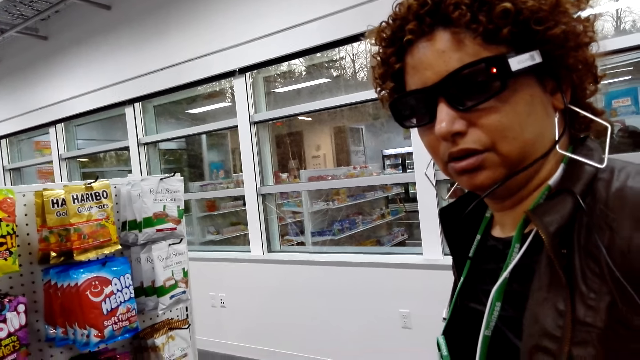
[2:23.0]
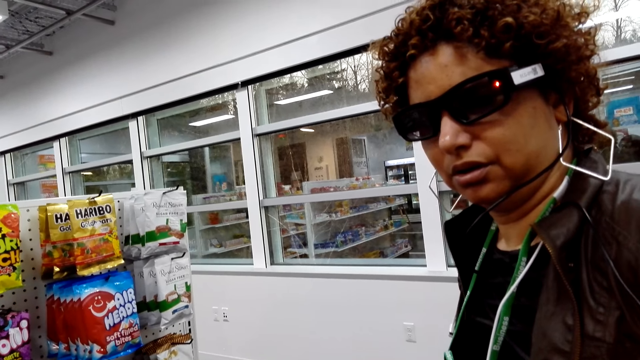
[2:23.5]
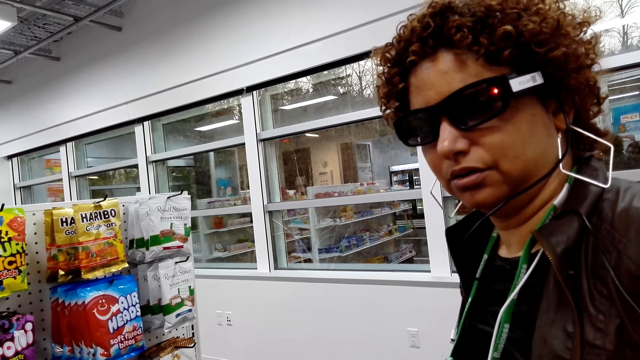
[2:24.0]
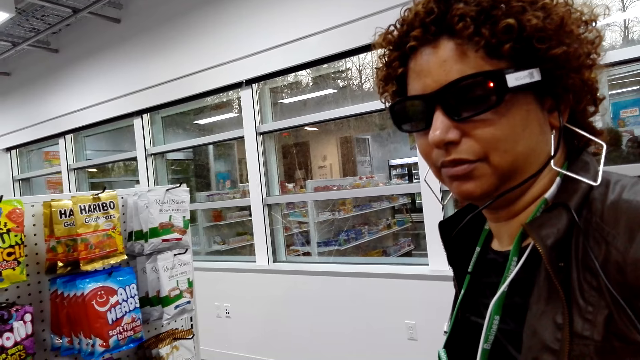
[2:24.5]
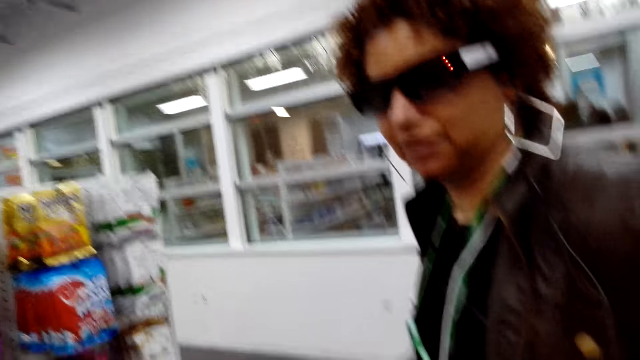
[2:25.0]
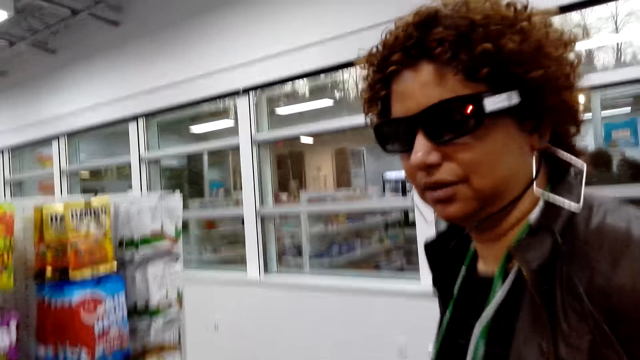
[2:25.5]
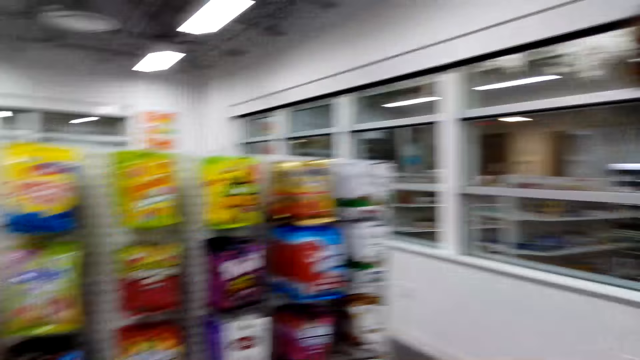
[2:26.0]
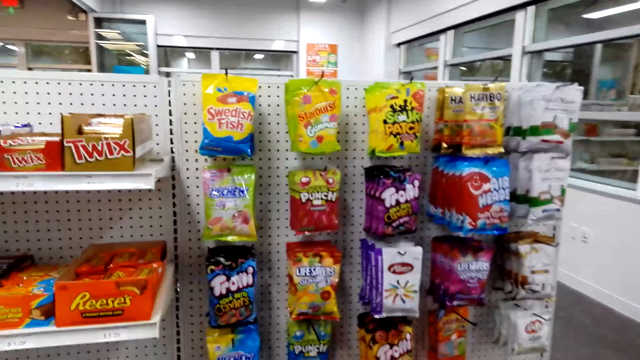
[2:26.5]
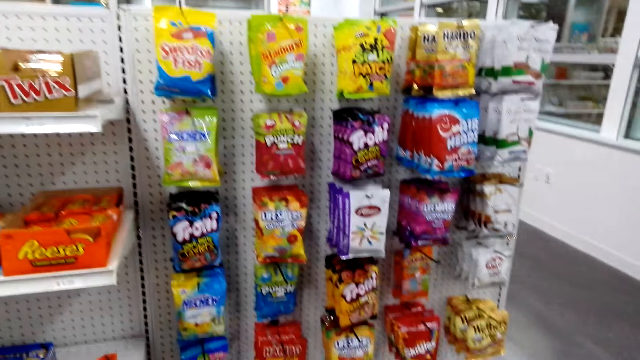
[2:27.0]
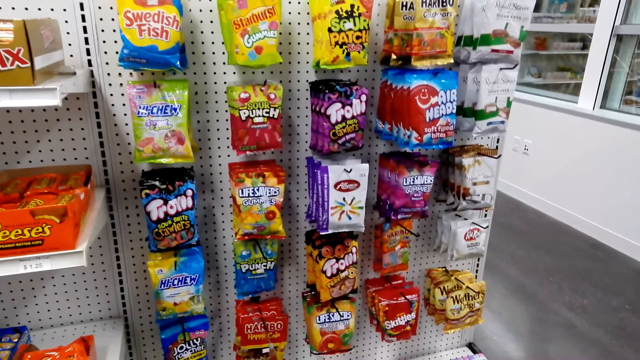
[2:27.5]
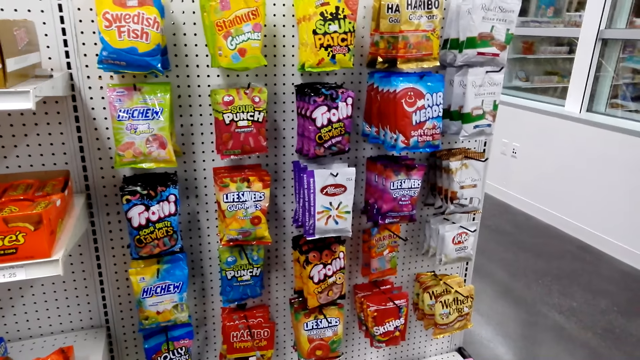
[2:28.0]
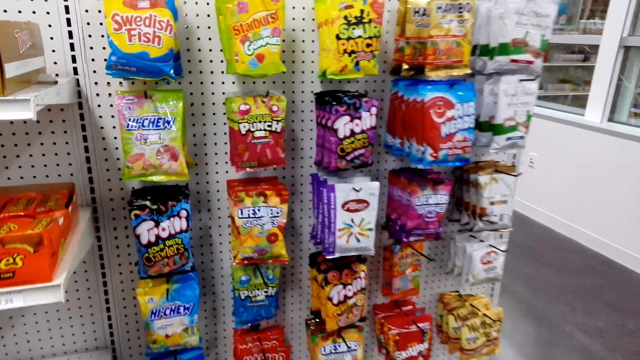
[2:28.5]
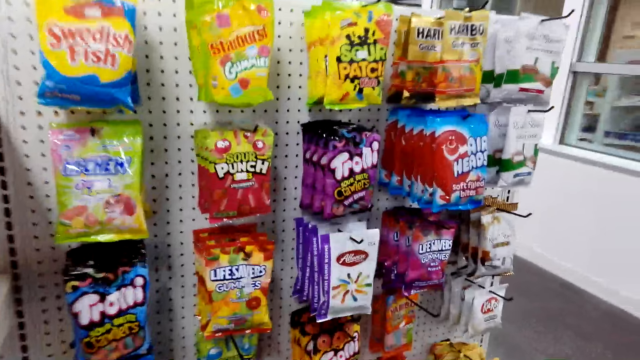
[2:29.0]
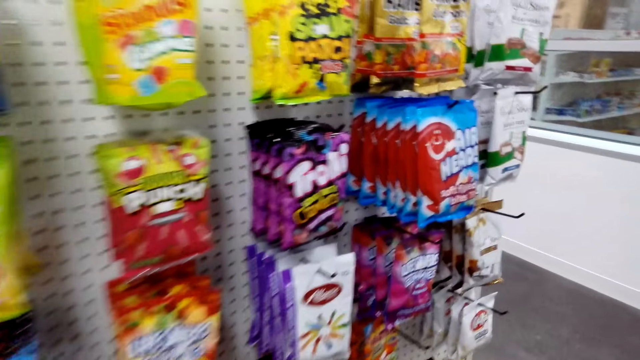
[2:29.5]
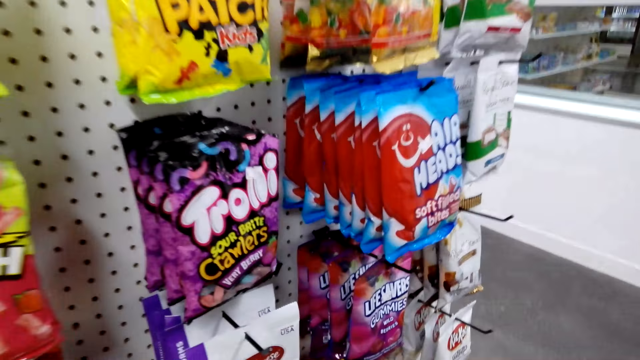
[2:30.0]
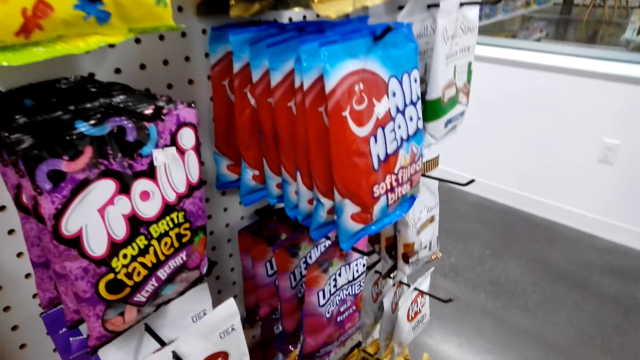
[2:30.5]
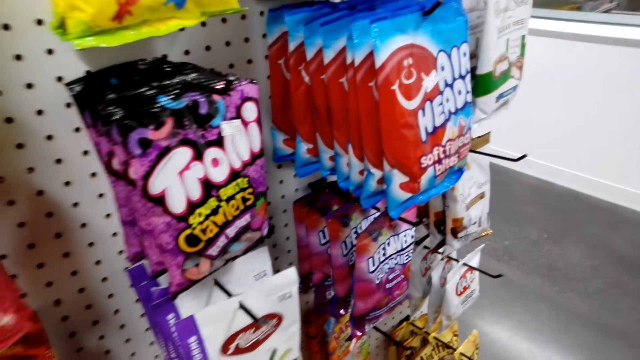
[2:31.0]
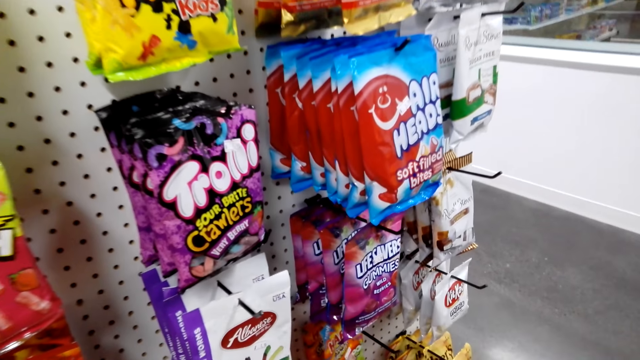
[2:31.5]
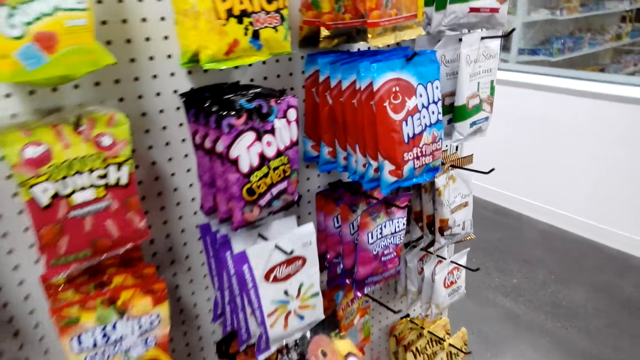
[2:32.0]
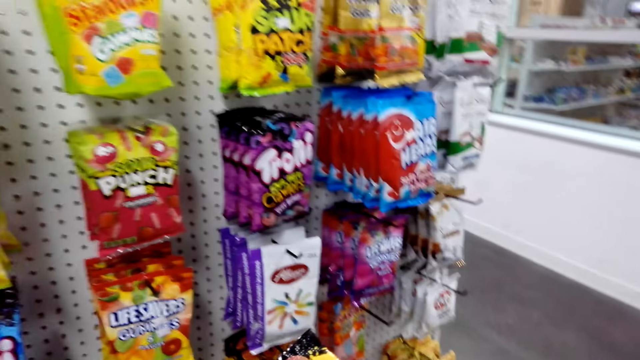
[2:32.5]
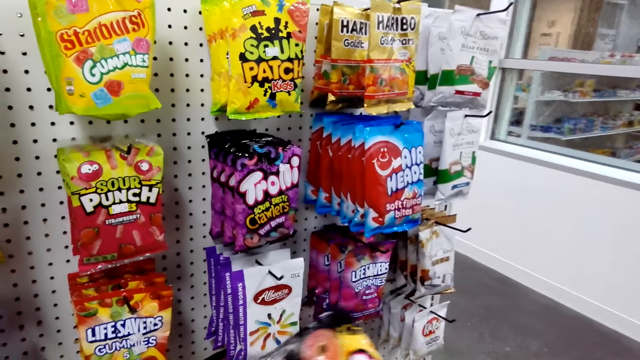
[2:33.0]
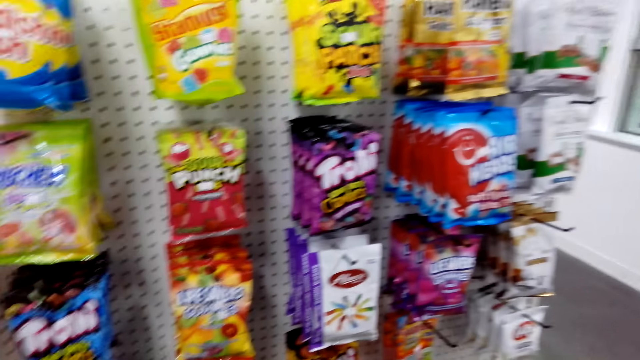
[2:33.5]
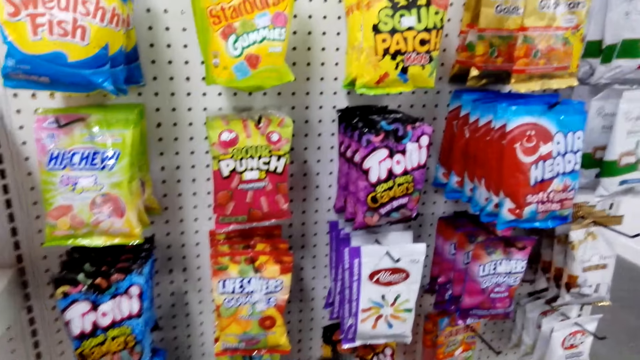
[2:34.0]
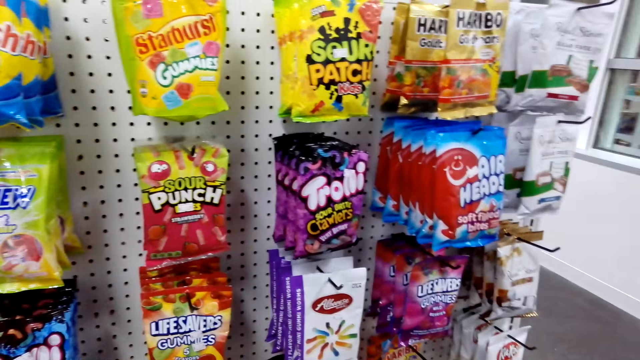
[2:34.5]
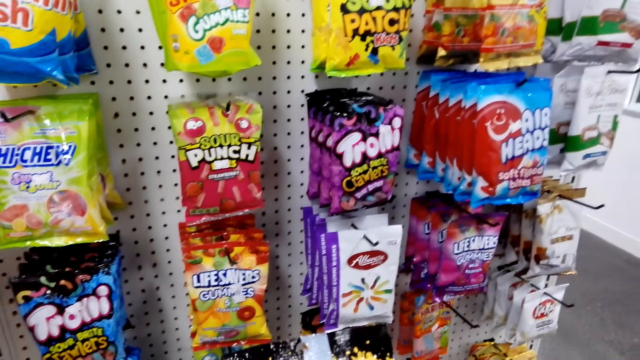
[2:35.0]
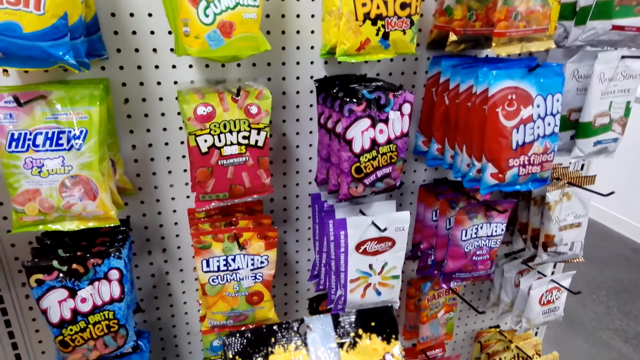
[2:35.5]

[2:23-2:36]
The camera wearer converses with a woman. They pick up candy from the shelf. They pick up the sachet.

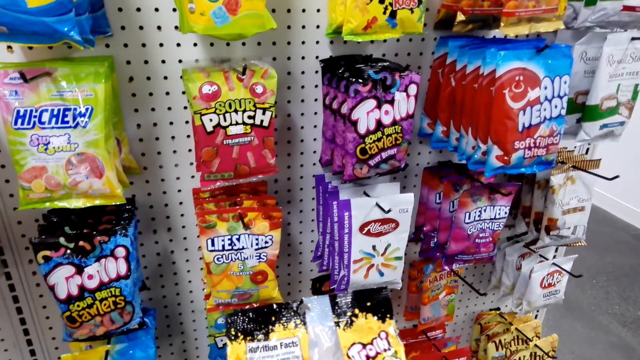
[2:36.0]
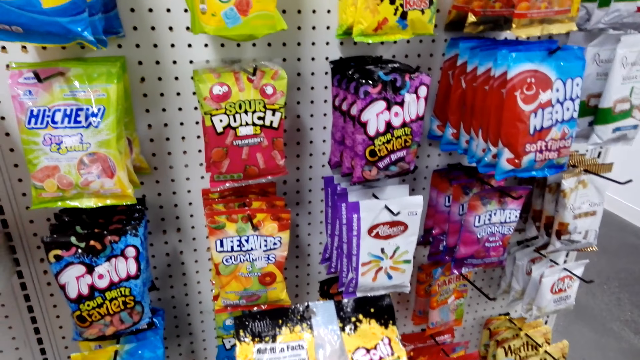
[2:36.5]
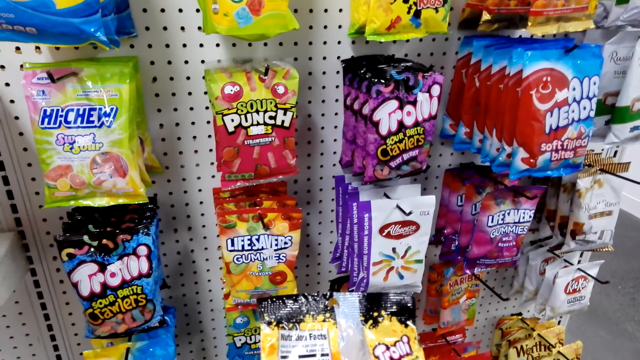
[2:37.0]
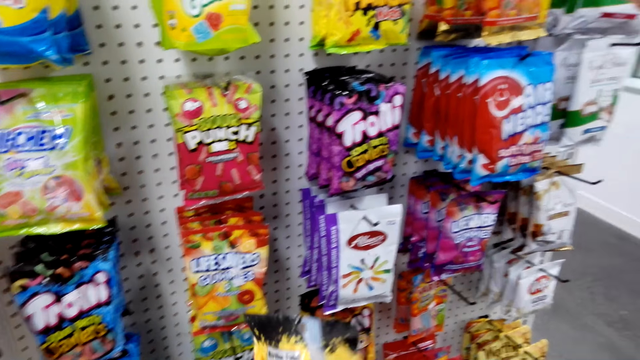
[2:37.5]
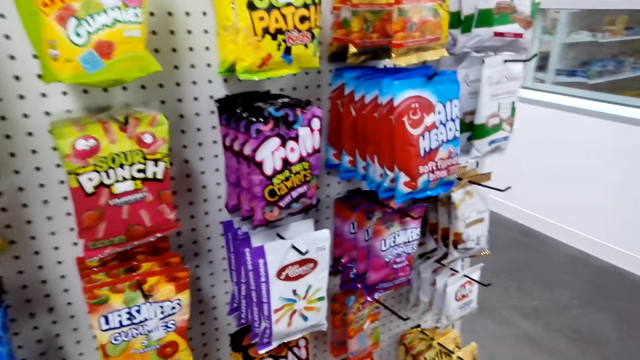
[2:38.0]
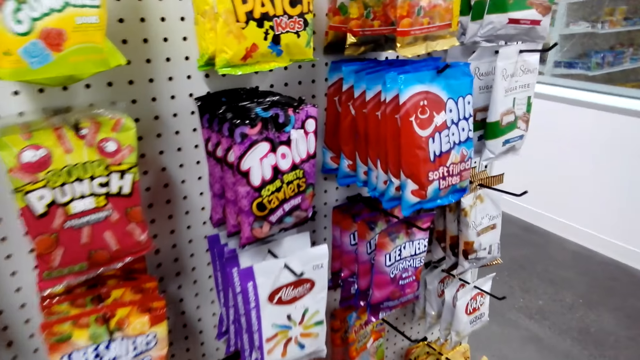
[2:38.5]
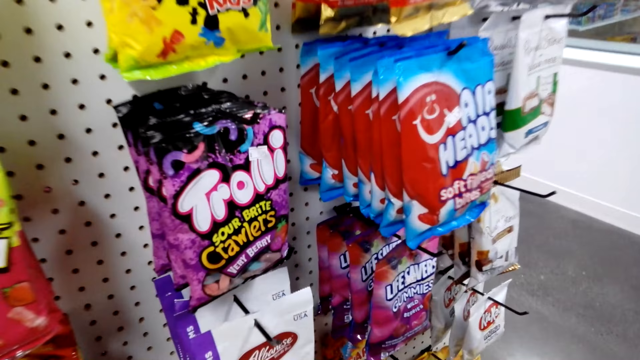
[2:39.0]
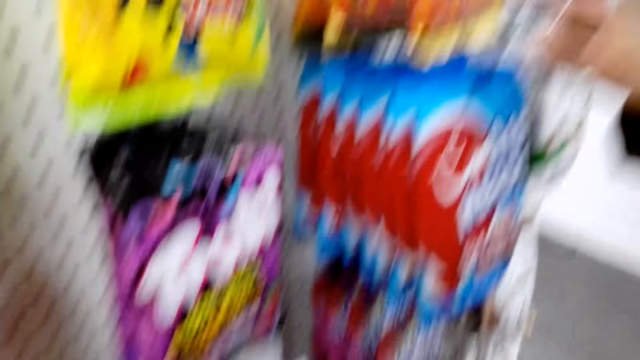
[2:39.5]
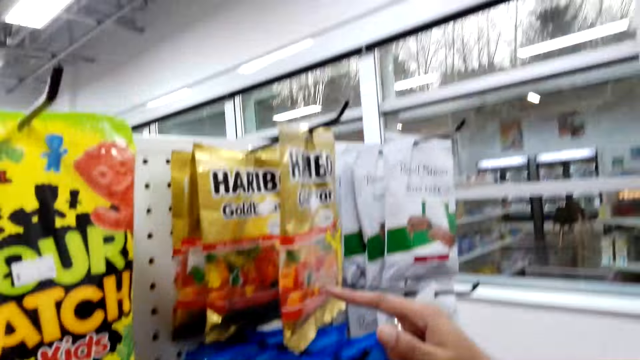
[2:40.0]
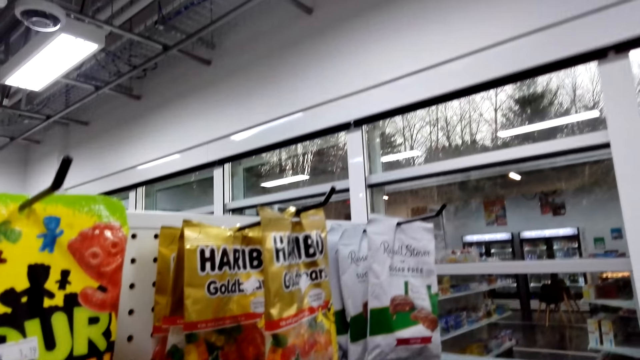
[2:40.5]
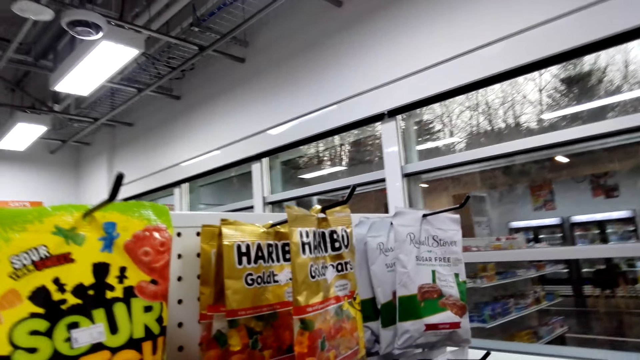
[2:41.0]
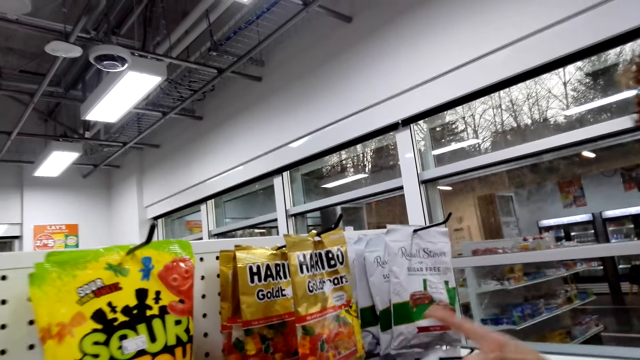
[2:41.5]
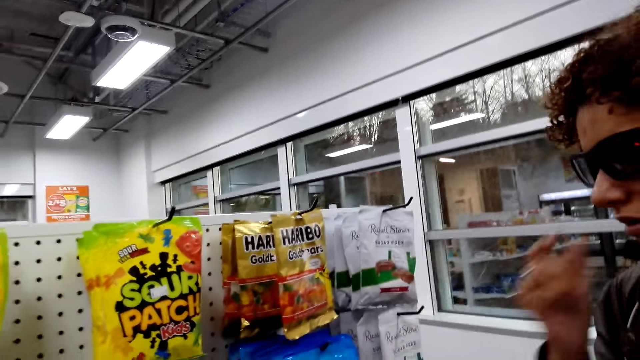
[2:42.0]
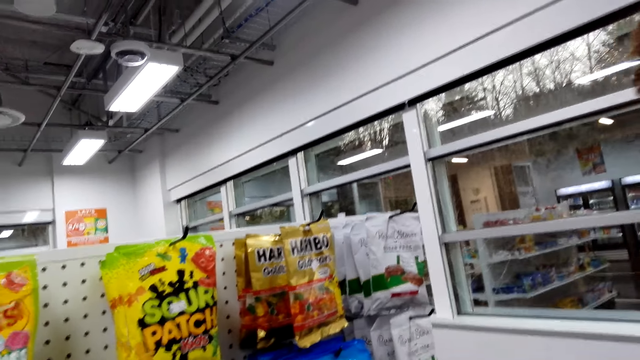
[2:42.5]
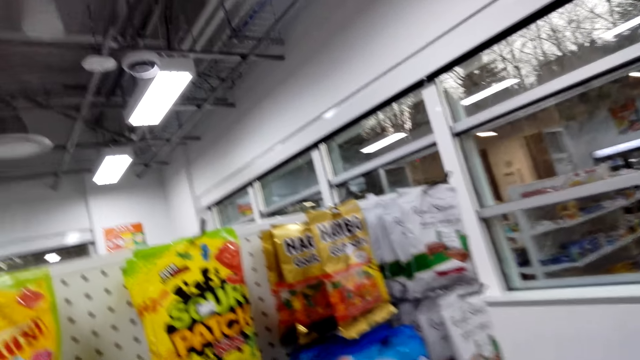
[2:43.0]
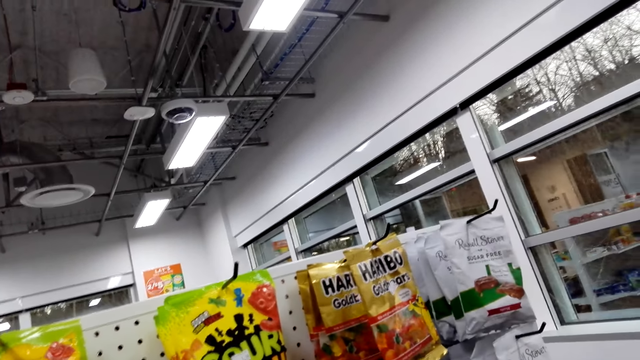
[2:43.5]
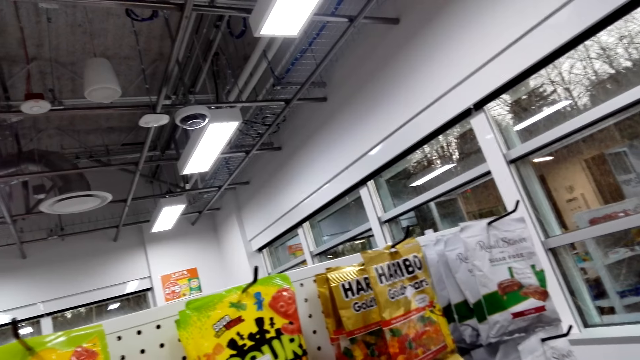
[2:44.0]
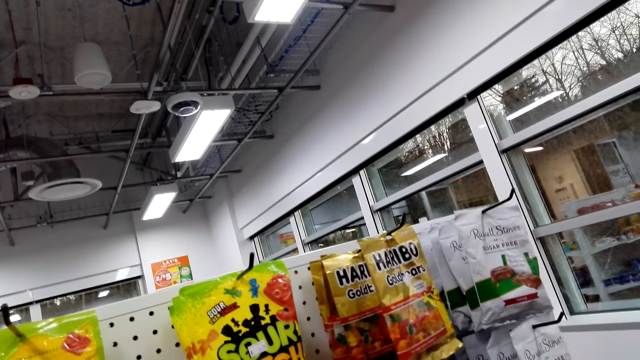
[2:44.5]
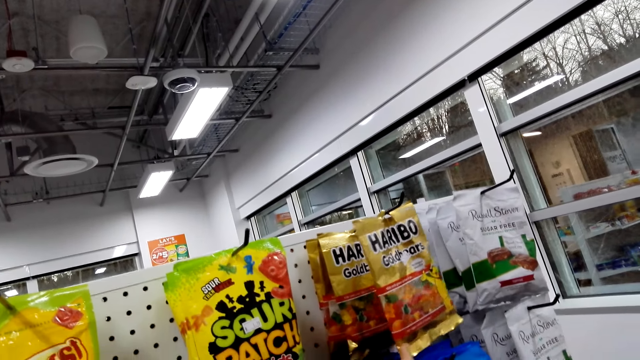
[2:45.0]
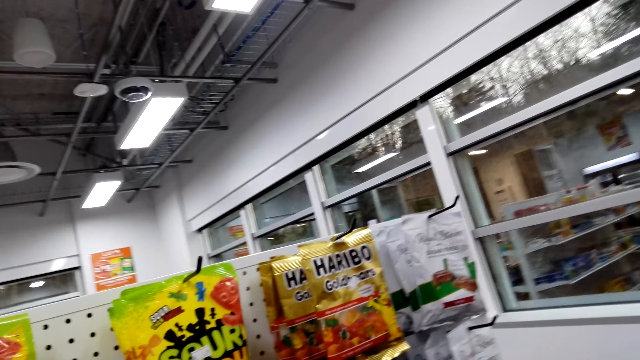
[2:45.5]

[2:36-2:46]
The camera wearer puts back the candy on the shelf. A woman points at the haribo. The woman touches the candy on the shelf. The camera wearer converses with the woman.
